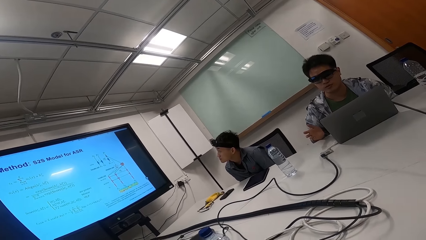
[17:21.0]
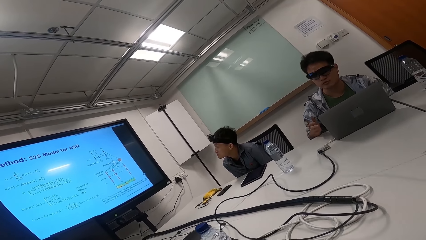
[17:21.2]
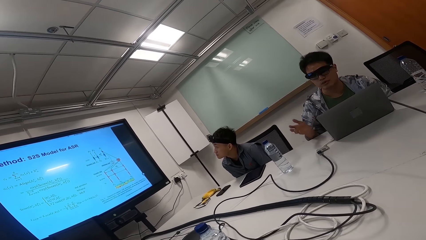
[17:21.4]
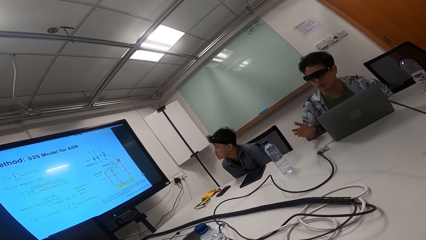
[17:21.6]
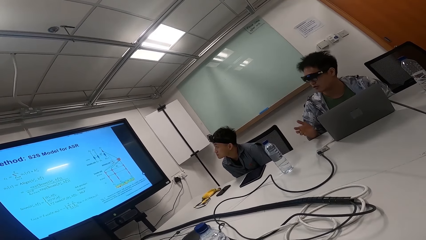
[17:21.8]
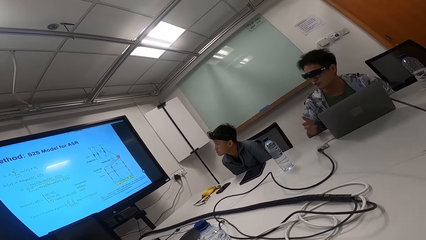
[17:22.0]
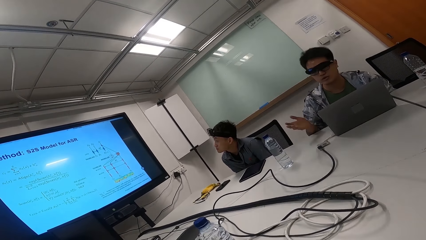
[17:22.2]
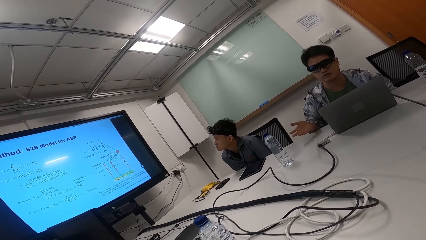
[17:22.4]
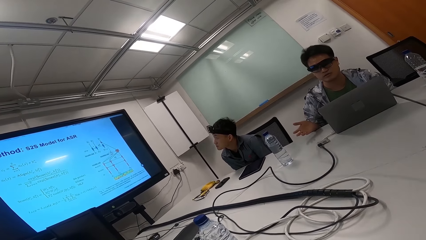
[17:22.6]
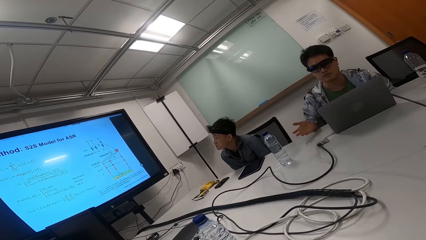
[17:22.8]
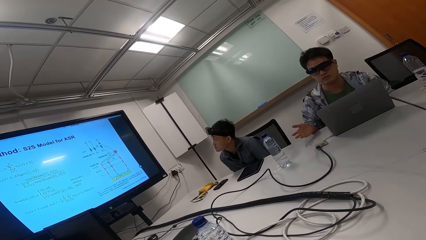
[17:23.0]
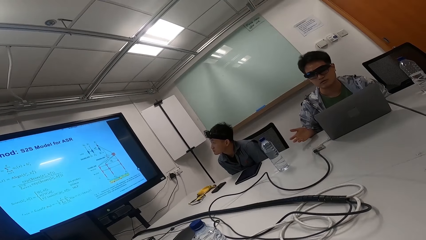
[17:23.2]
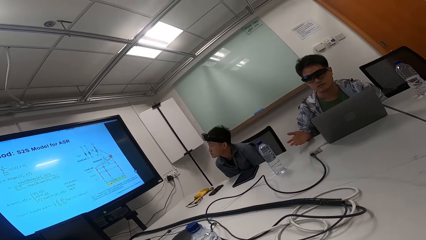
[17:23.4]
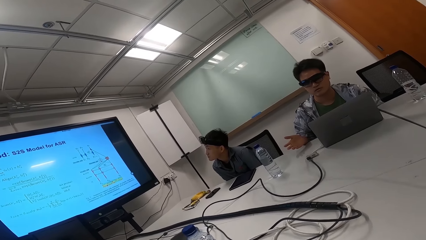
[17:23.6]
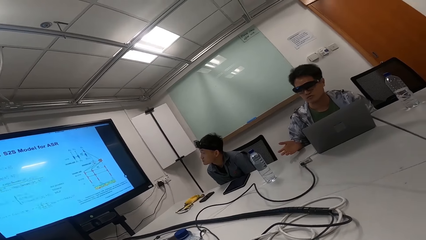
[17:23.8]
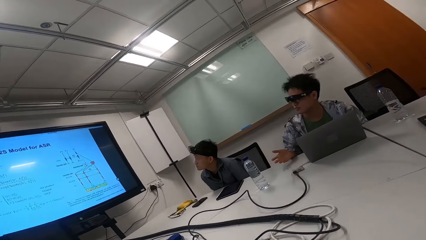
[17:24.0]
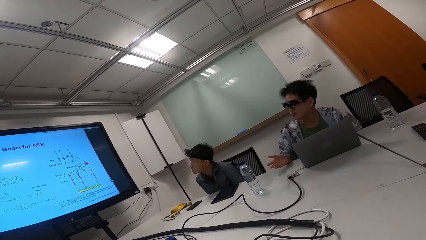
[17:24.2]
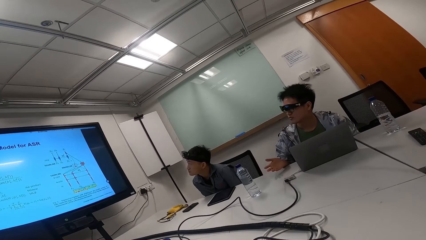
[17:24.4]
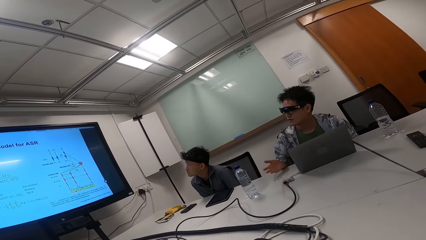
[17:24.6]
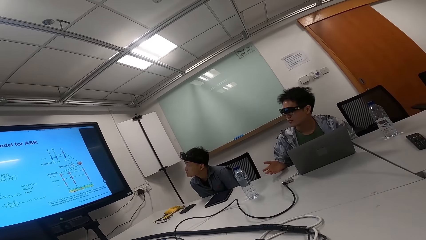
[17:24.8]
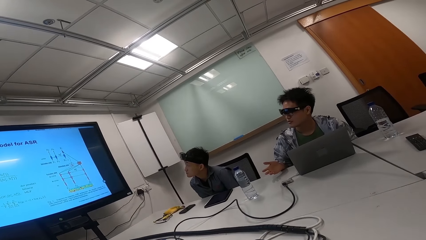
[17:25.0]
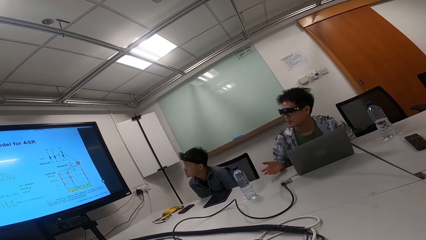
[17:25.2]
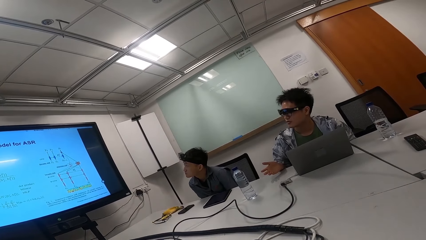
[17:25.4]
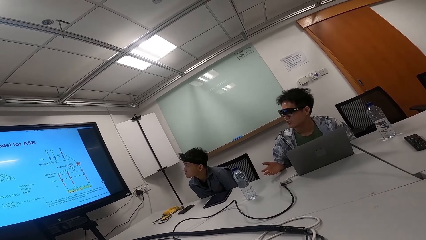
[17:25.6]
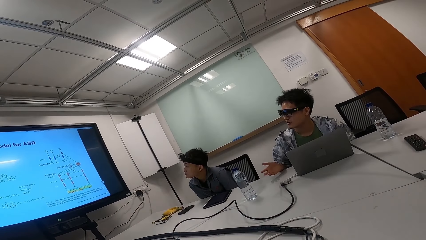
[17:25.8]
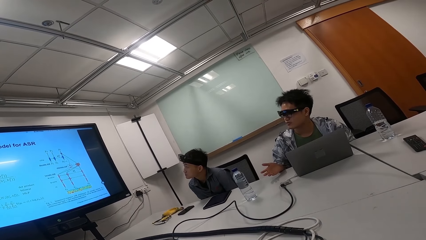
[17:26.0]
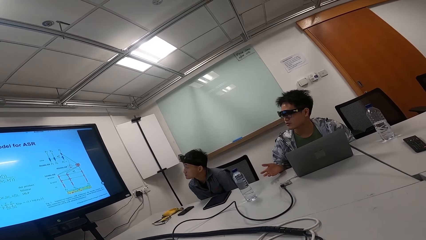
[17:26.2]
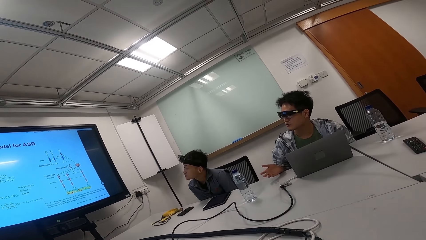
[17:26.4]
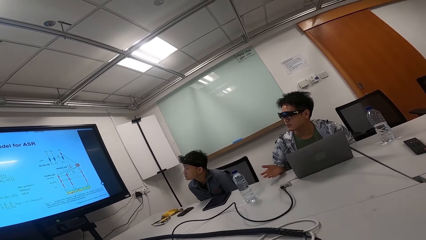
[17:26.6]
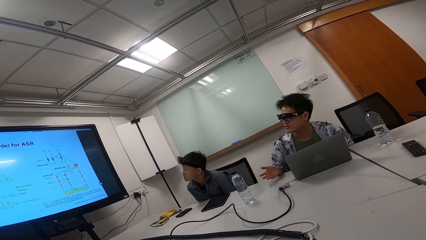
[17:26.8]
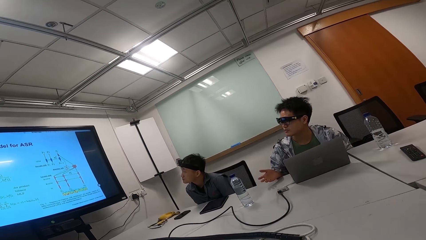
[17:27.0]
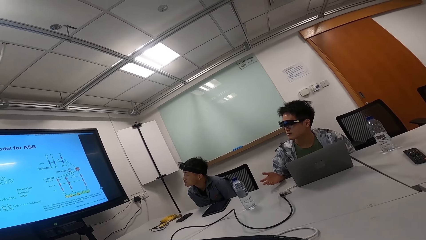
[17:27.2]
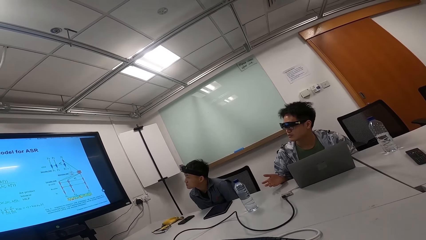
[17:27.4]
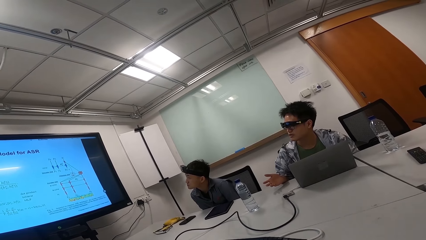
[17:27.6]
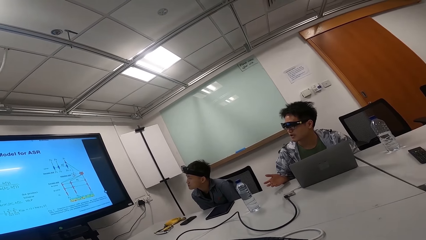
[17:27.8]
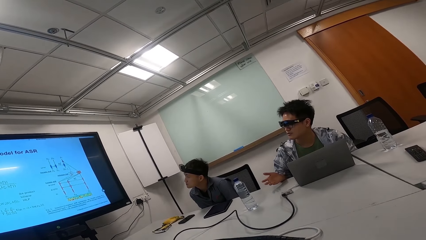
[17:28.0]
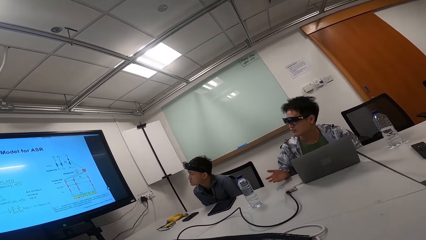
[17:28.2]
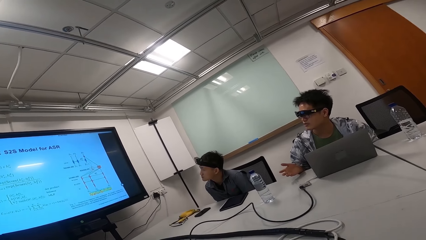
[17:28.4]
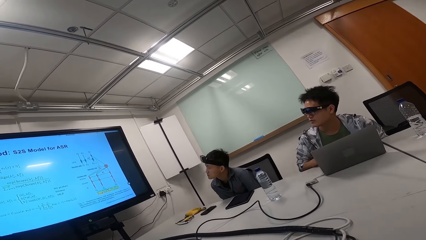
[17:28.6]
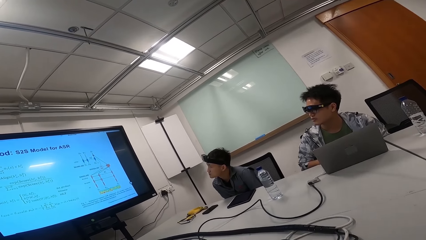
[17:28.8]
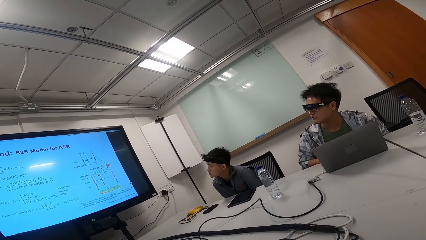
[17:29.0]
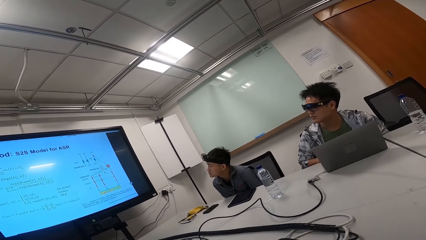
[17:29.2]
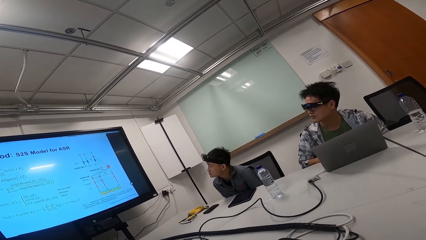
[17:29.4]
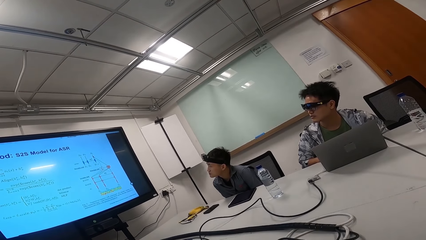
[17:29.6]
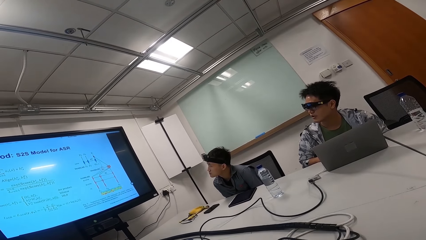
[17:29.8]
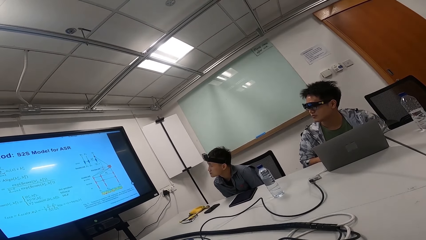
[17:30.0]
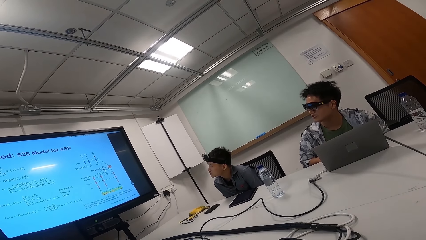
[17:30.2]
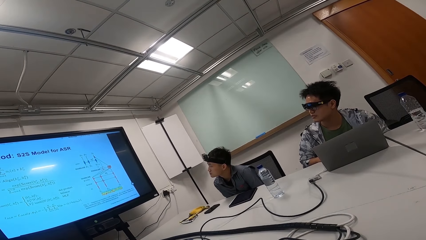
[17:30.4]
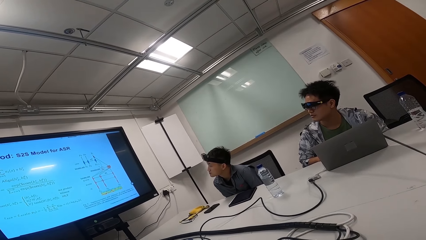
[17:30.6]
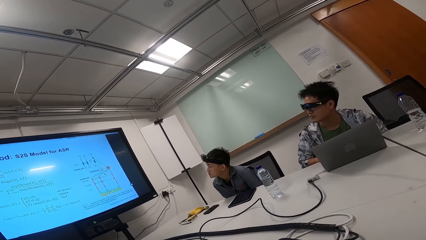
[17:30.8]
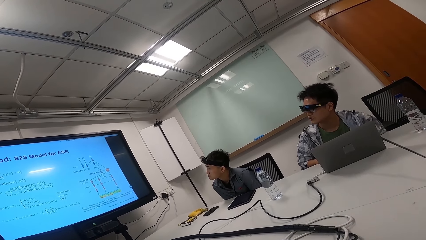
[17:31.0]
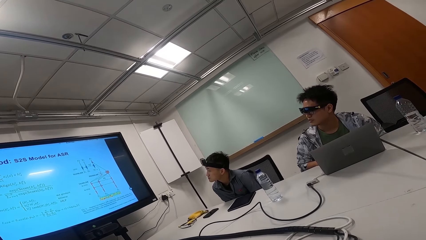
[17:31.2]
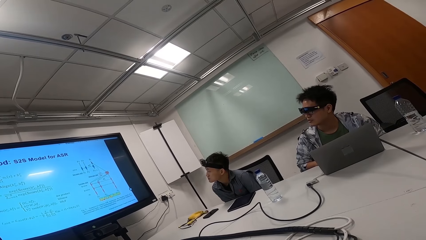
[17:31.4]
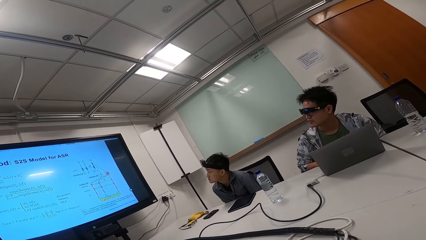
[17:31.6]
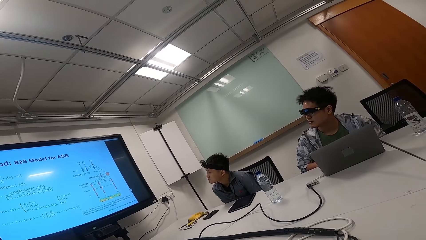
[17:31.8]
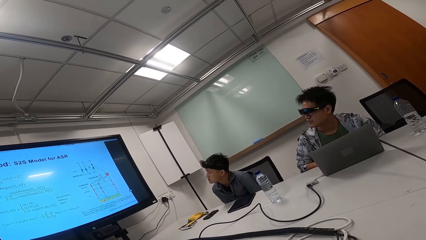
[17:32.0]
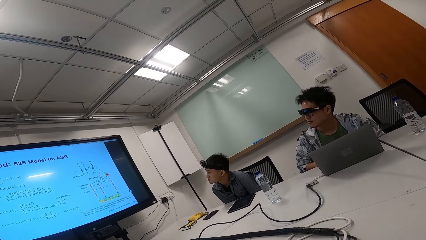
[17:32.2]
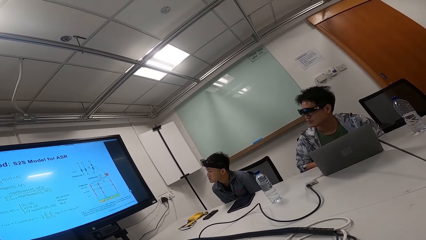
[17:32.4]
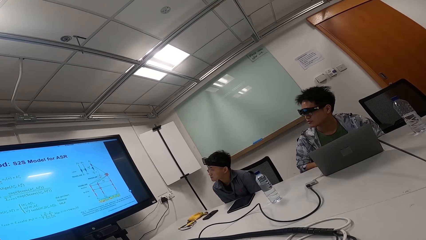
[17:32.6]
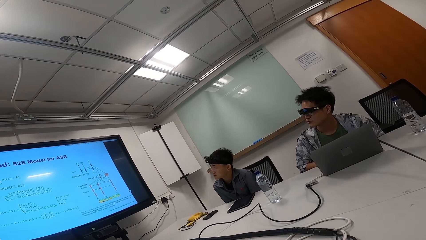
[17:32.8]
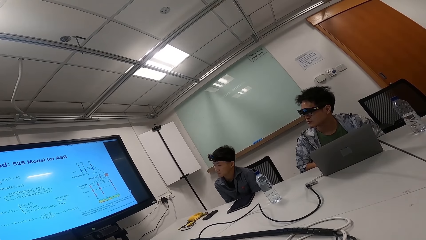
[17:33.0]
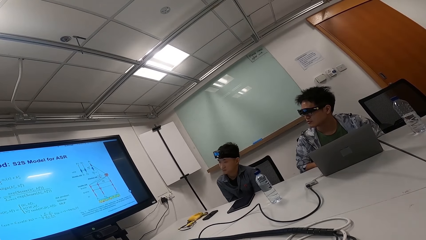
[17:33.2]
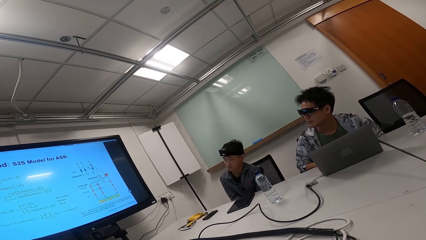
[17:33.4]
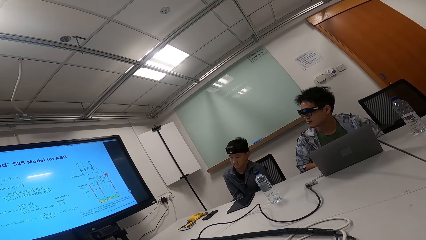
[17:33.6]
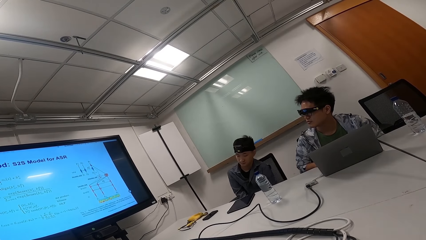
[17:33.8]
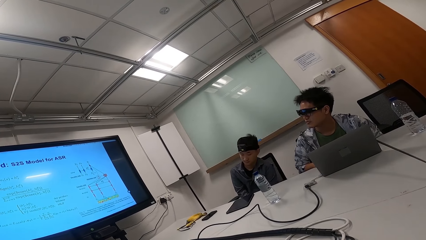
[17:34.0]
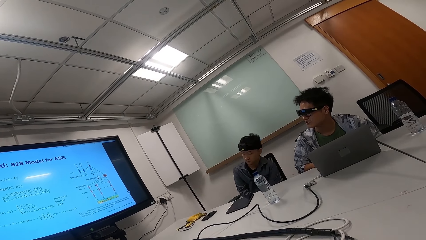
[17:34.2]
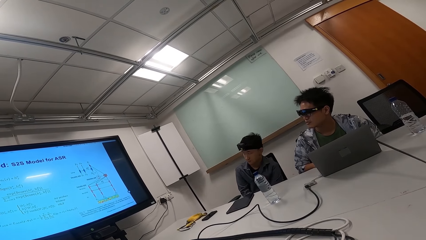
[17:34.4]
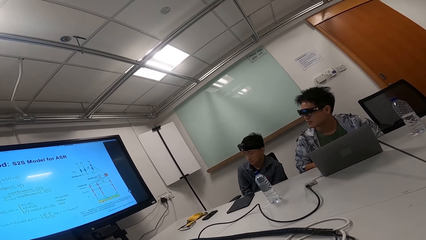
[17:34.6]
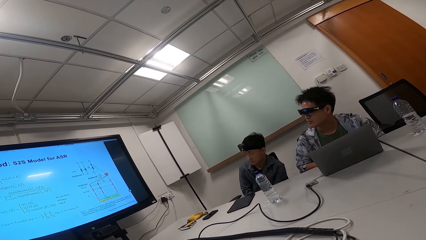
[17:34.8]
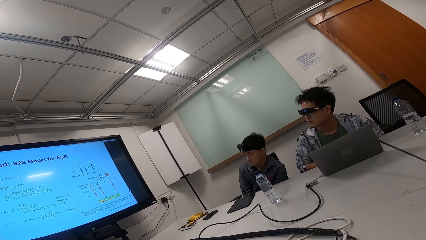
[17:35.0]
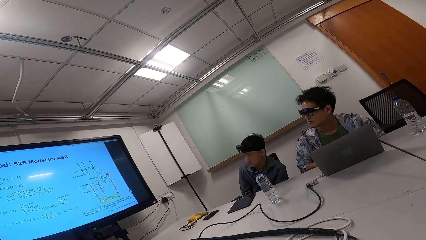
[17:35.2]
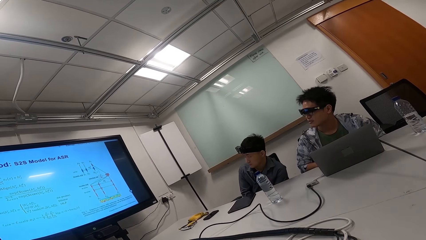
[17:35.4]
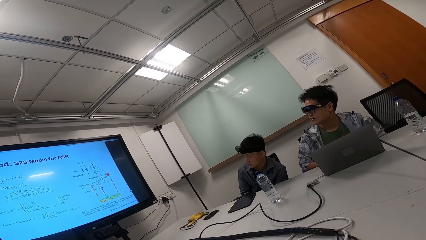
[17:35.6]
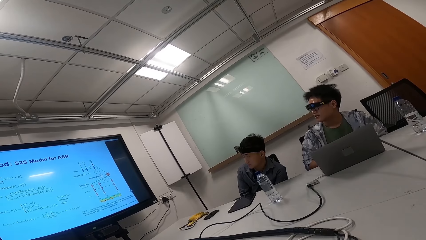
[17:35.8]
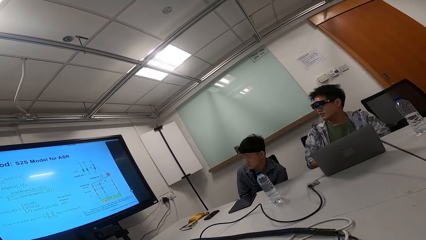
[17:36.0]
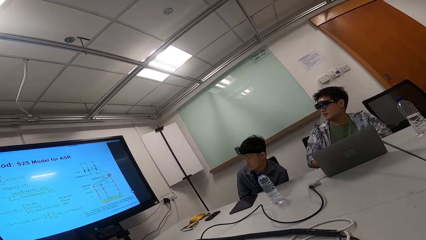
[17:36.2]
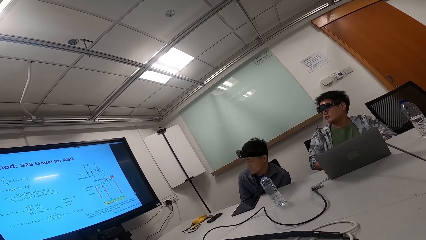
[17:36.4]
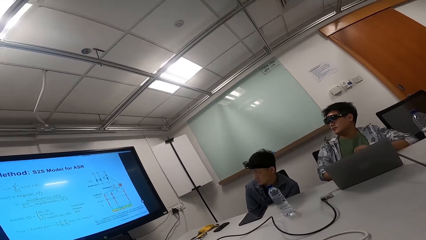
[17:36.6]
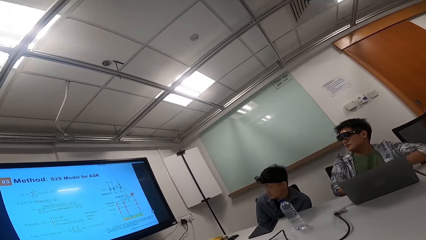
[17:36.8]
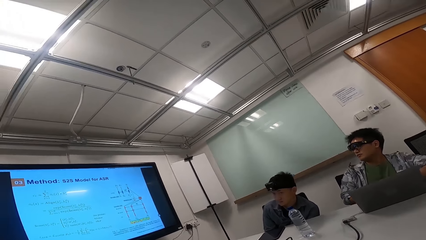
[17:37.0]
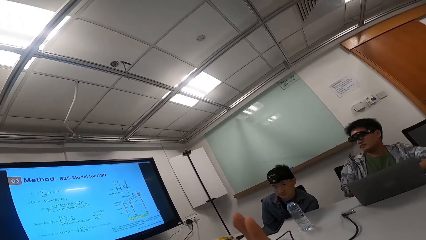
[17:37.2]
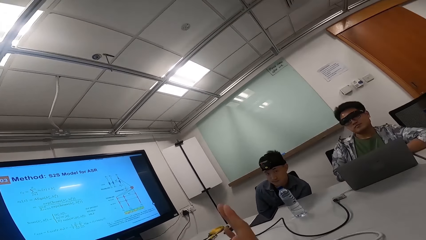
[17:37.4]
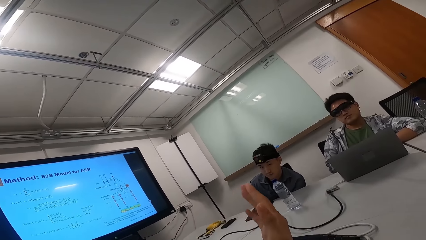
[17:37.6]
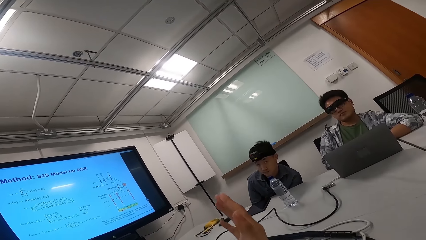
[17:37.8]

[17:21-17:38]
A person talks while moving his hands up and down.
